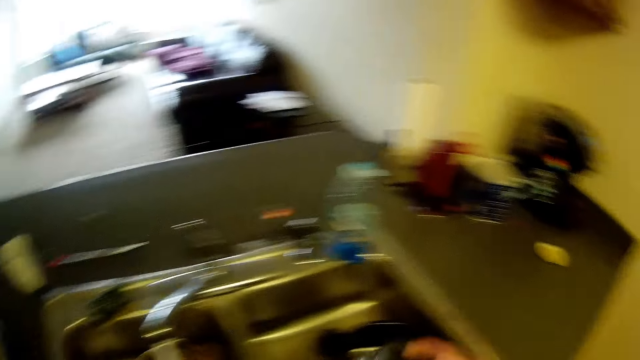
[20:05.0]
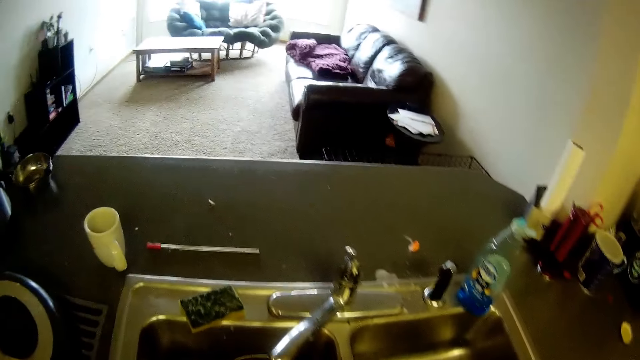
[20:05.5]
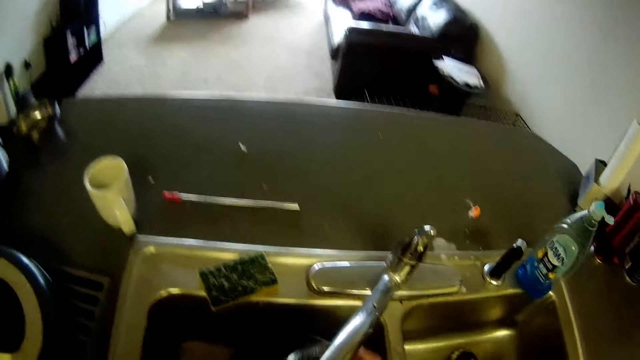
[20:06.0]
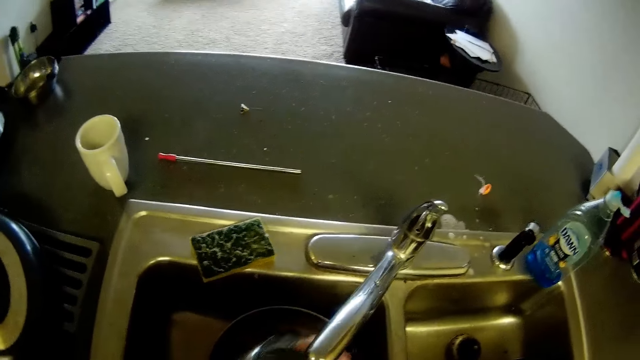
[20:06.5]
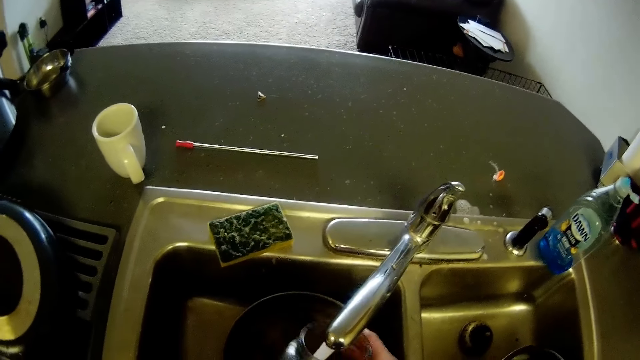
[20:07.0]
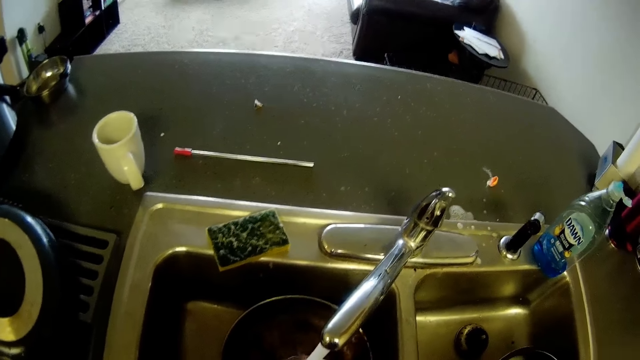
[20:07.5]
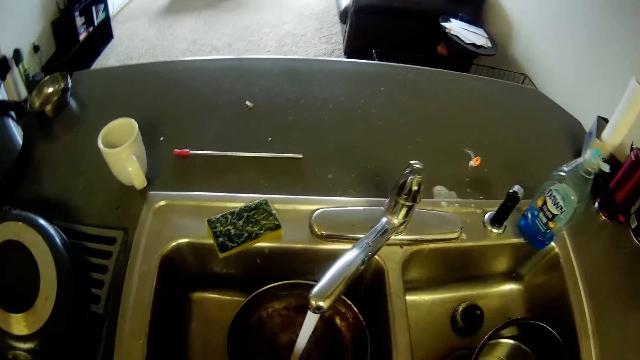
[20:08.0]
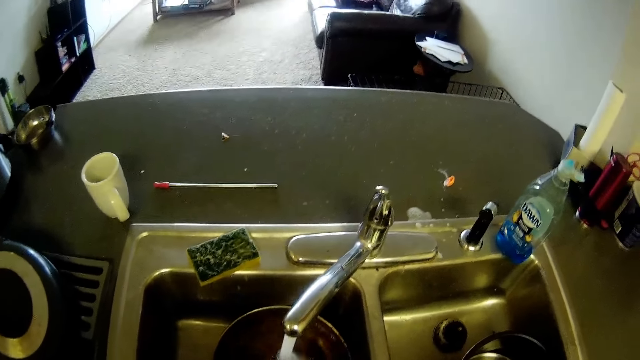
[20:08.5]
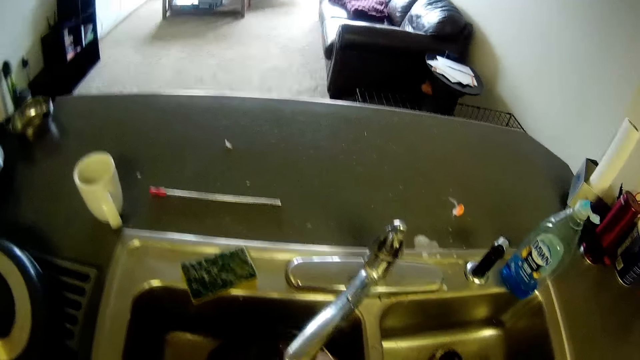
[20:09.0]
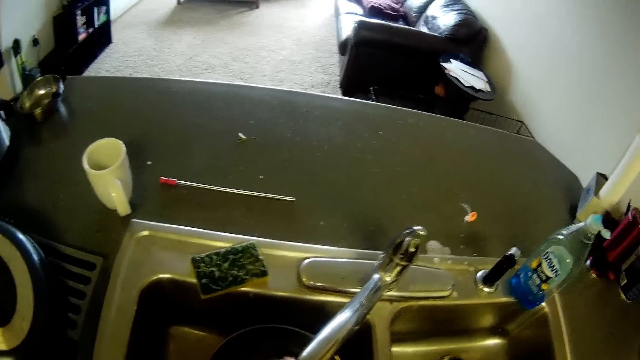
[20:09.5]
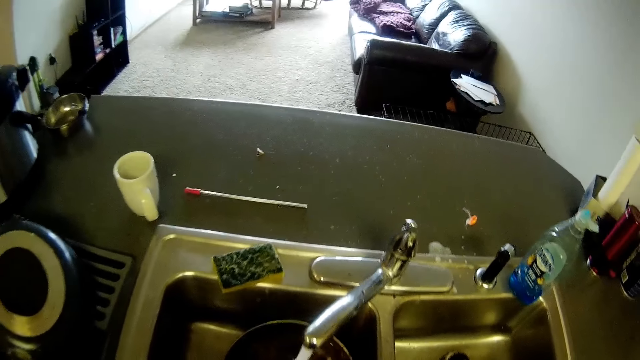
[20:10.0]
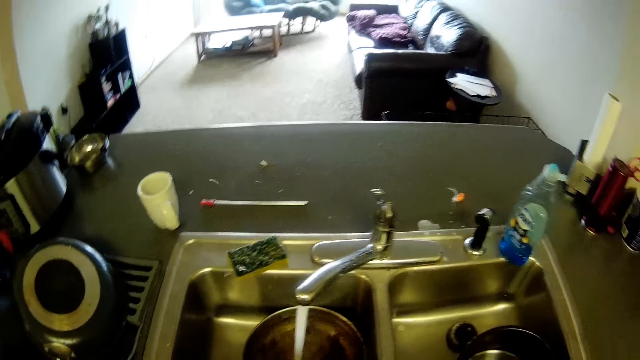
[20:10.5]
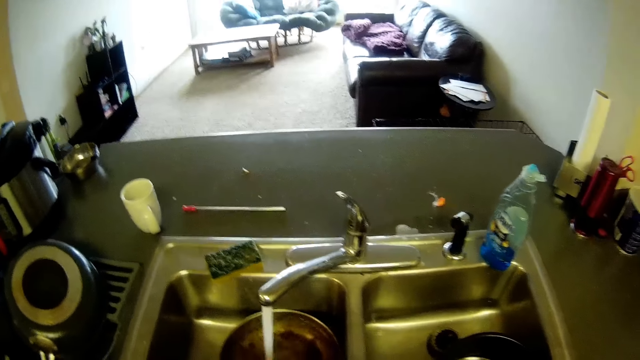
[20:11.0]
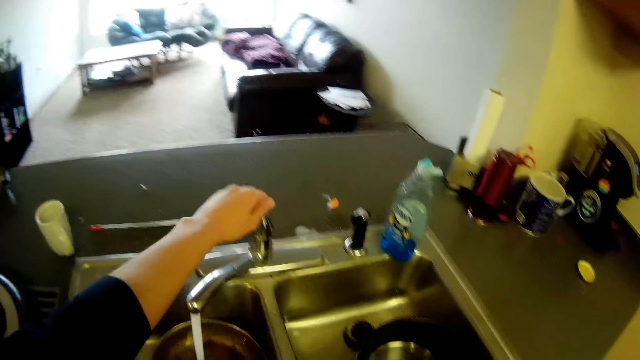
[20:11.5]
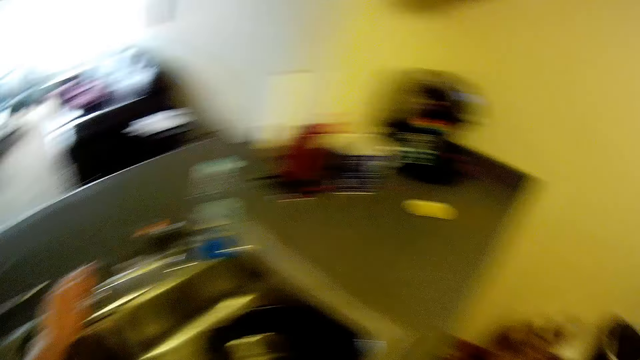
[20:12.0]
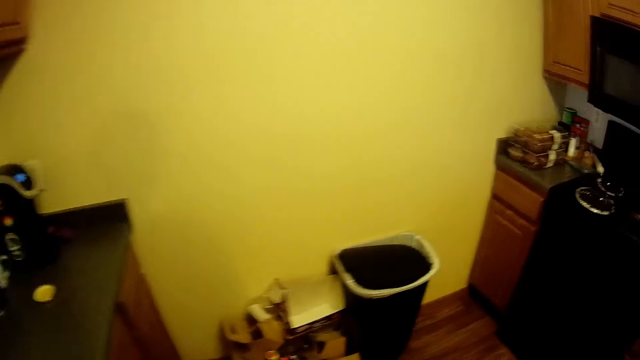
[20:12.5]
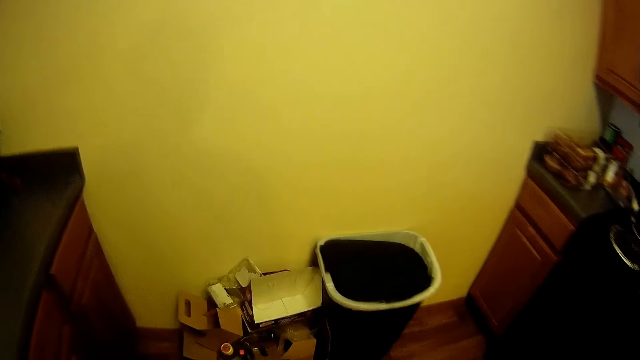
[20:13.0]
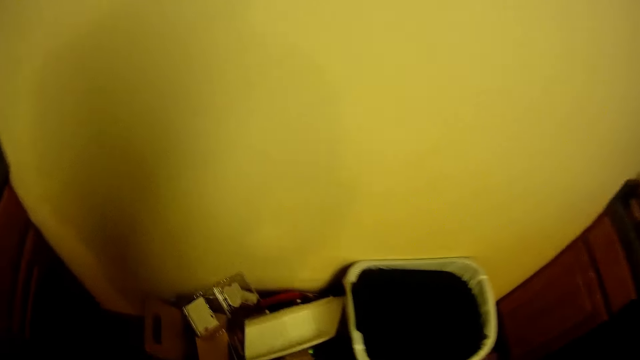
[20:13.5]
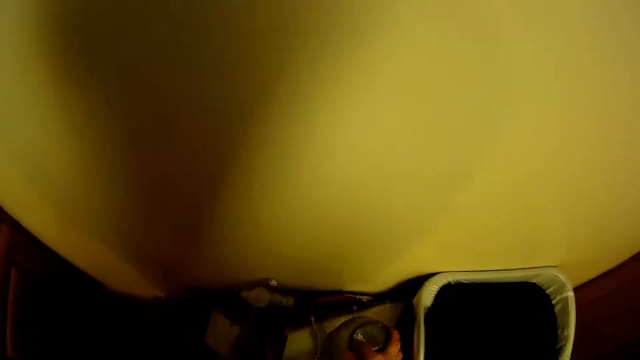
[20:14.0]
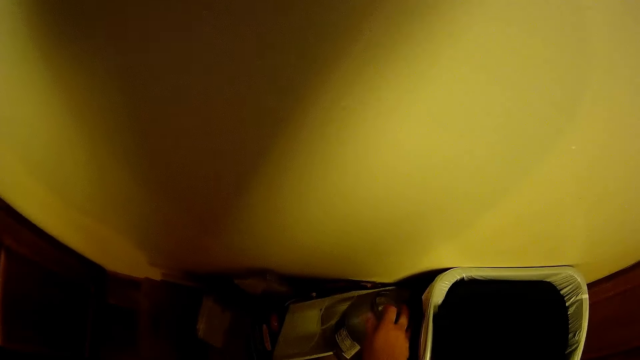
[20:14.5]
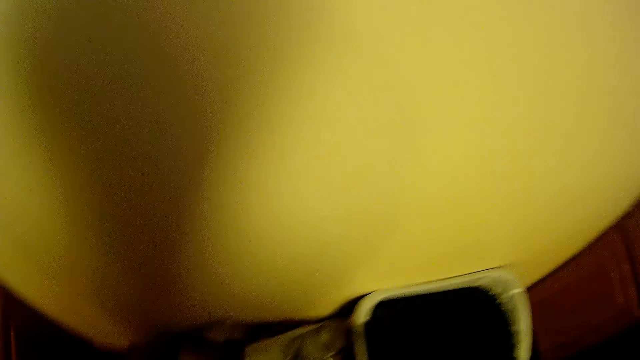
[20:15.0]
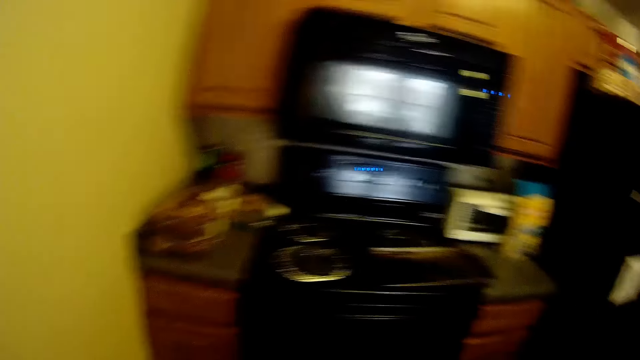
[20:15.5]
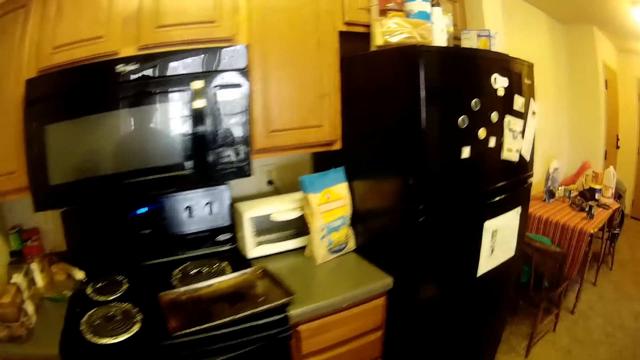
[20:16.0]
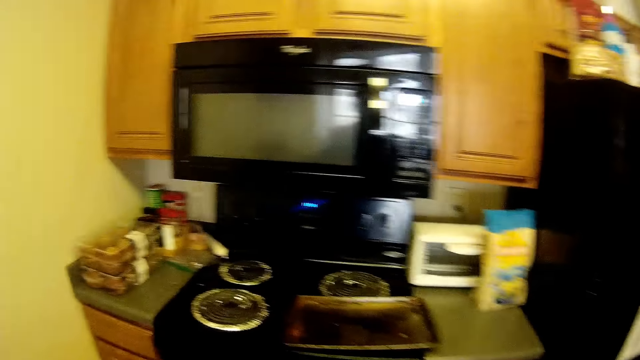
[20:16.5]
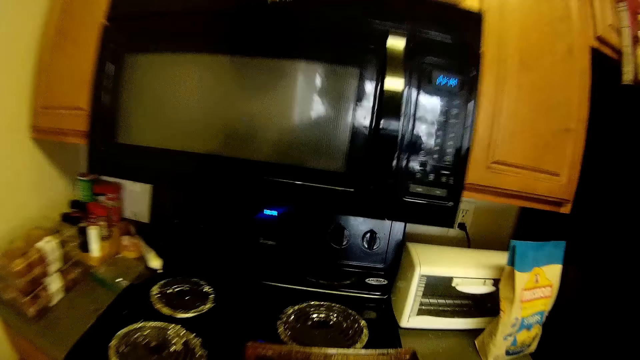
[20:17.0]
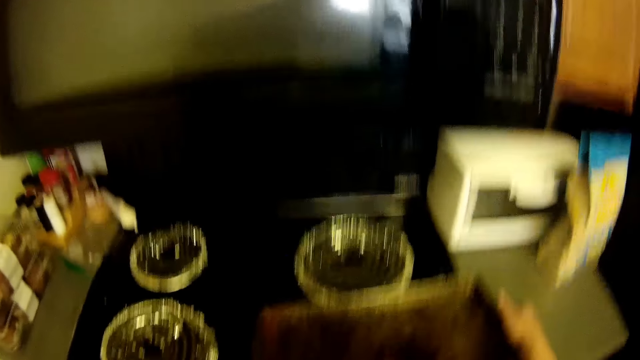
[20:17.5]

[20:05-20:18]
The camera wearer moves towards the sink. She stares at the sponge. She rinses the container with the water. She moves her left hand forward. She closes the tap. She turns away from the sink. She walks forward. She moves towards the pile of trash. She places the container in the pile. She moves away from the trash. She moves towards the stove. She holds the baking tray with her hand.

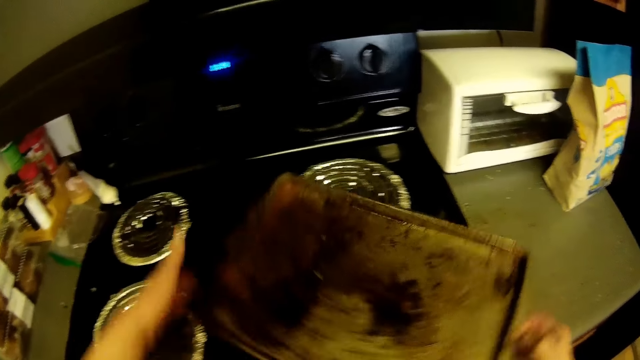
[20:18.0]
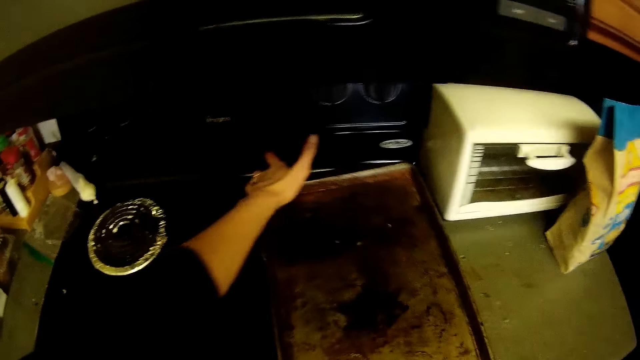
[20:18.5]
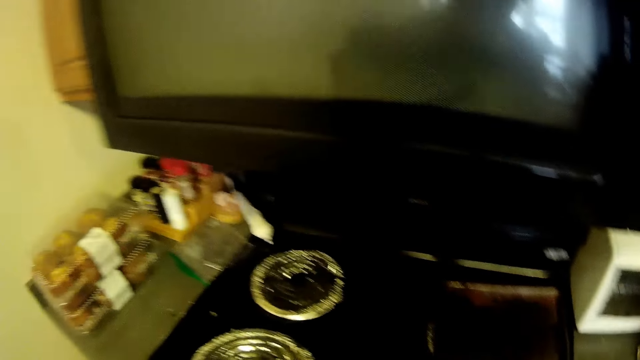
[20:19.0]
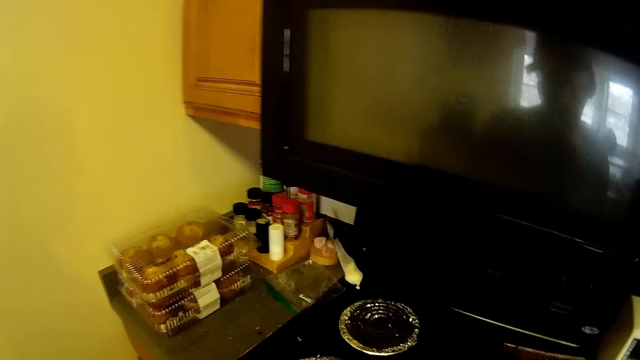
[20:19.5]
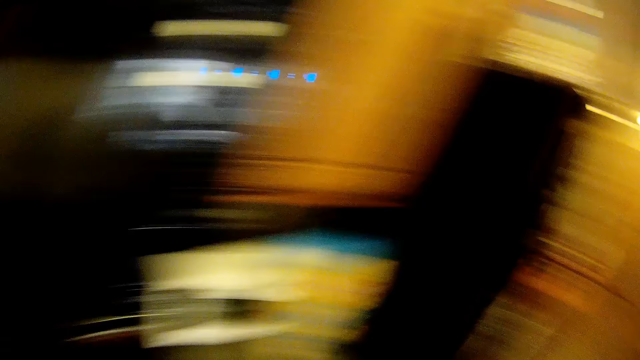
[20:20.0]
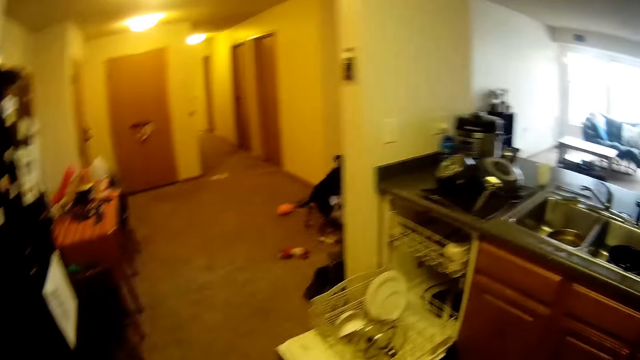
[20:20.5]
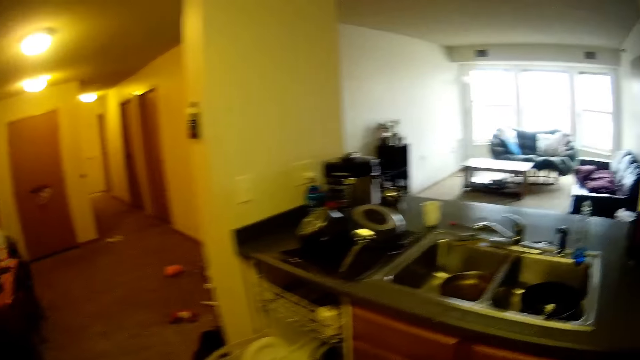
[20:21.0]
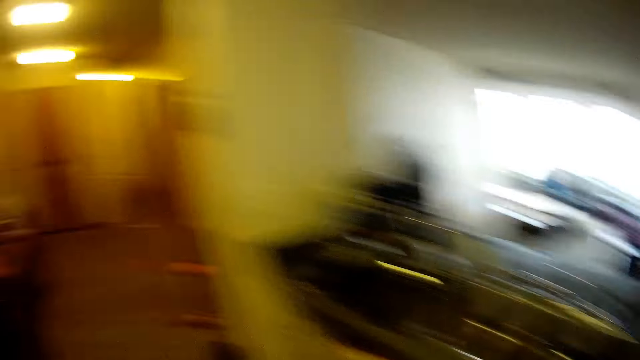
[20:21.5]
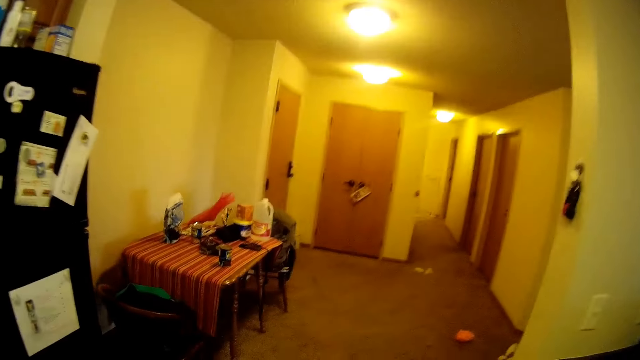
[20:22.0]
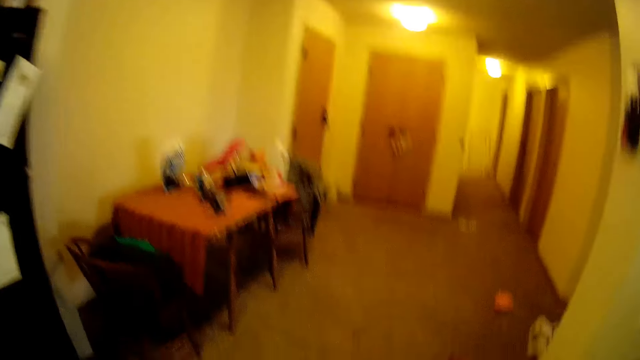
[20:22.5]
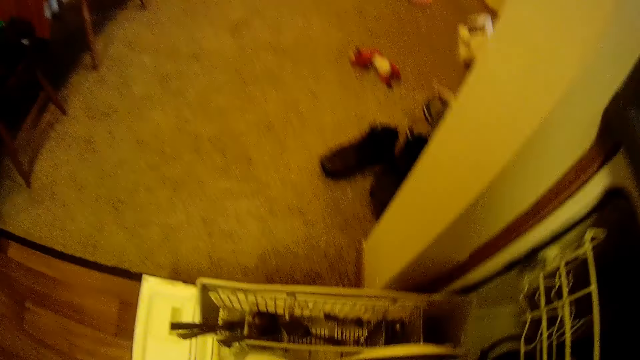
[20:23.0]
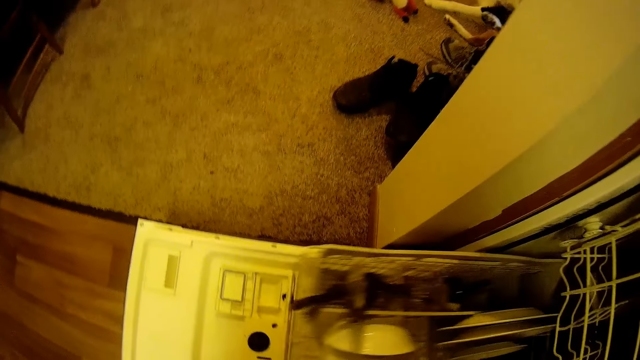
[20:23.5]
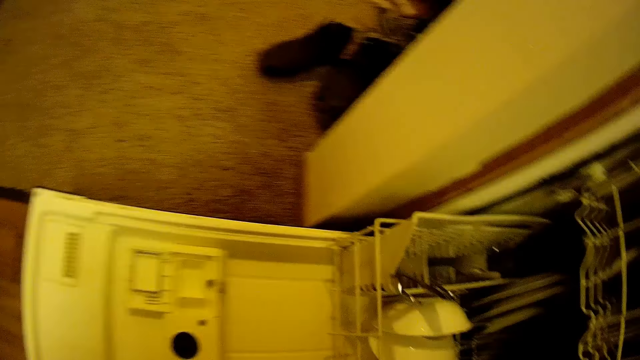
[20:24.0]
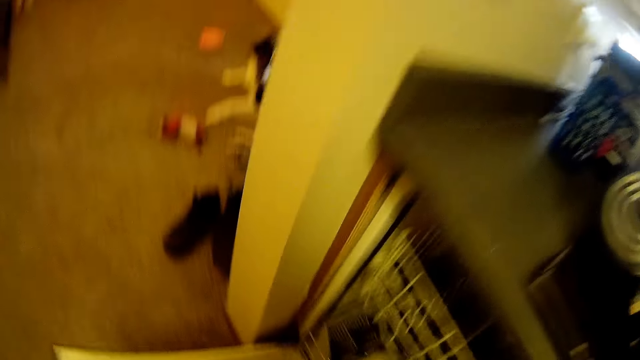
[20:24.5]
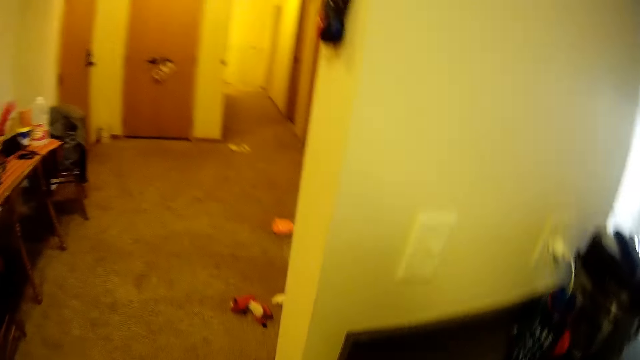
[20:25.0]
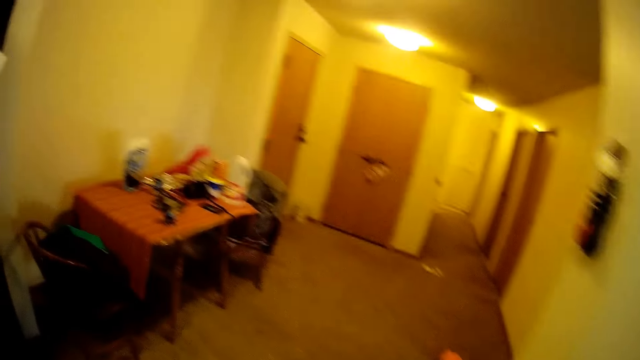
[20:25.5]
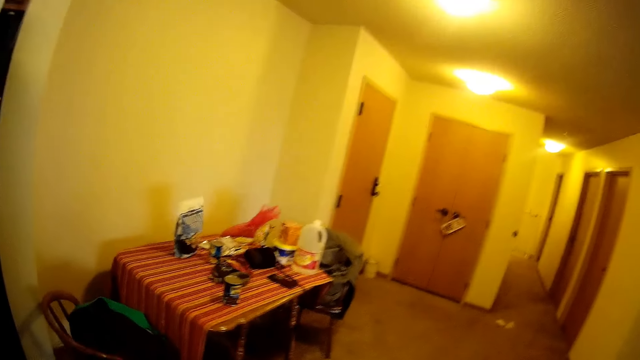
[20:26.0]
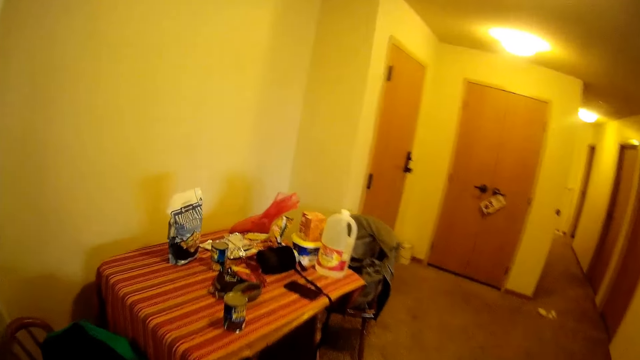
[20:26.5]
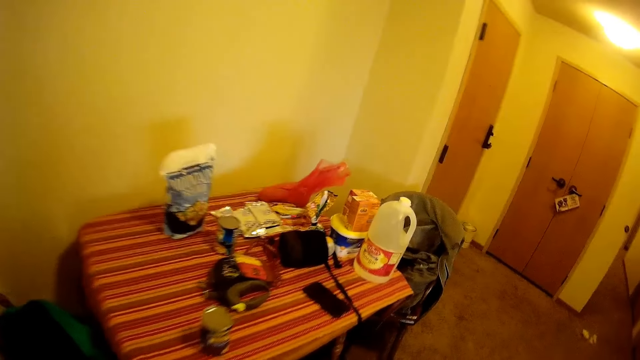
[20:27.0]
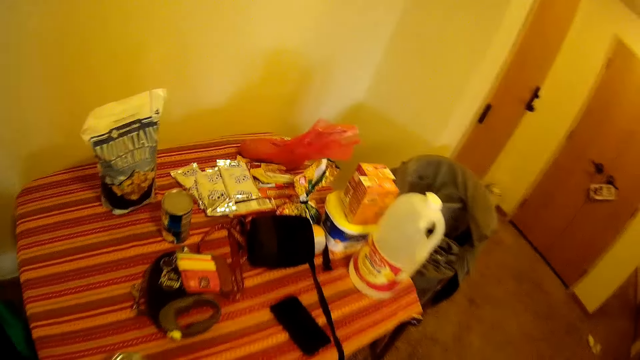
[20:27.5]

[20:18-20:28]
The camera wearer picks up a baking tray from the cooker. She turns the baking tray. She drops the baking tray on the cooker. She moves her hands towards her, stares at the counter and walks forward. She bends towards the dishwasher. She closes the lower rack of the dishwasher. She pushes the rack forward. She closes the dishwasher. She stands up and walks forward.
